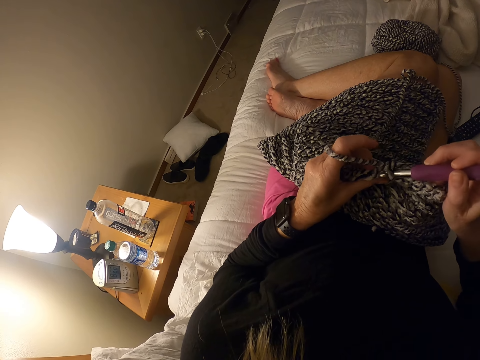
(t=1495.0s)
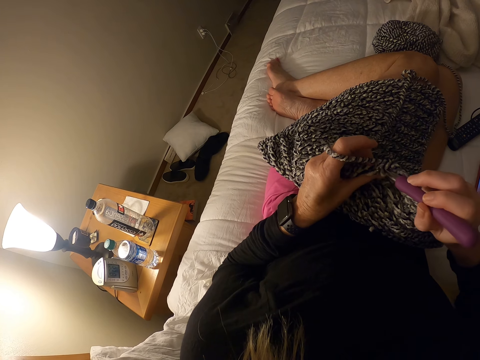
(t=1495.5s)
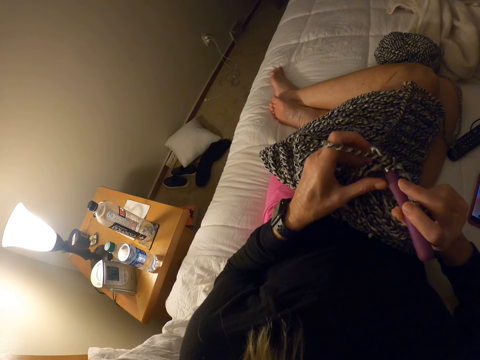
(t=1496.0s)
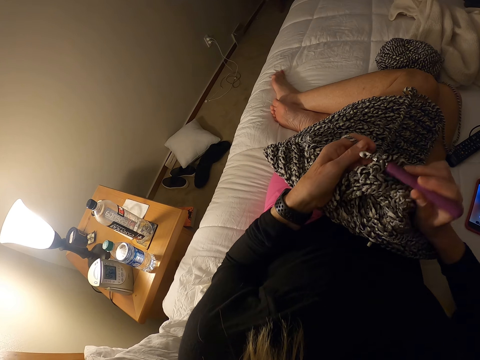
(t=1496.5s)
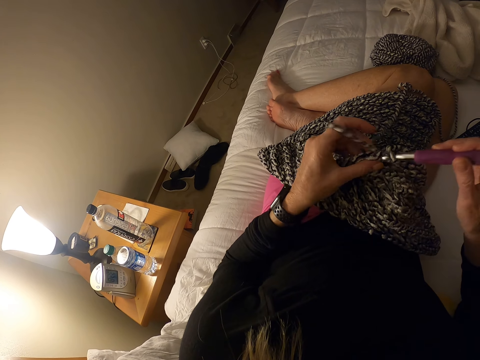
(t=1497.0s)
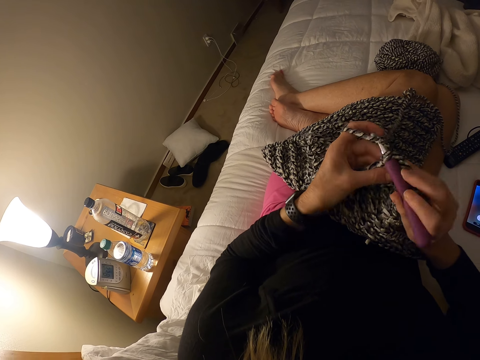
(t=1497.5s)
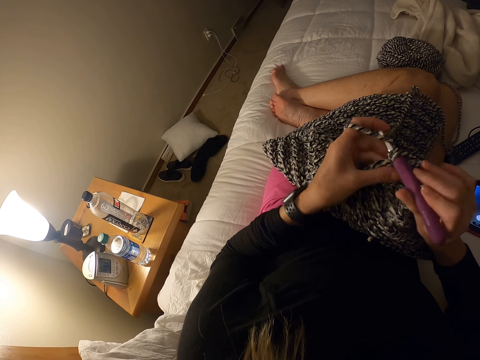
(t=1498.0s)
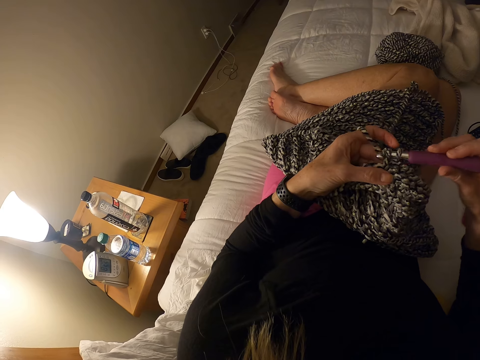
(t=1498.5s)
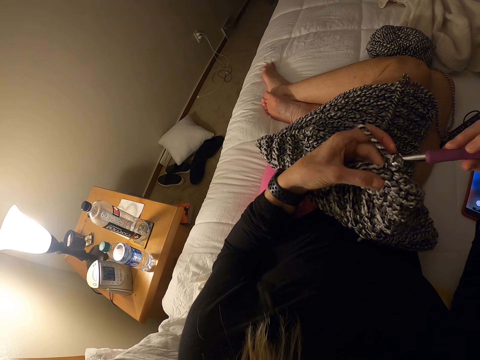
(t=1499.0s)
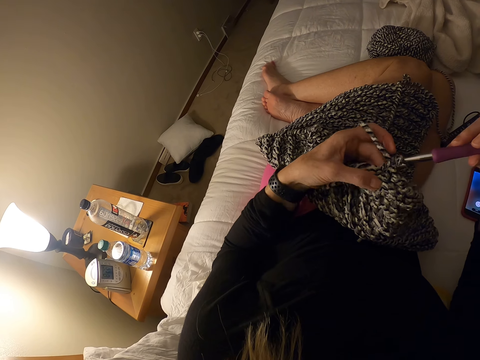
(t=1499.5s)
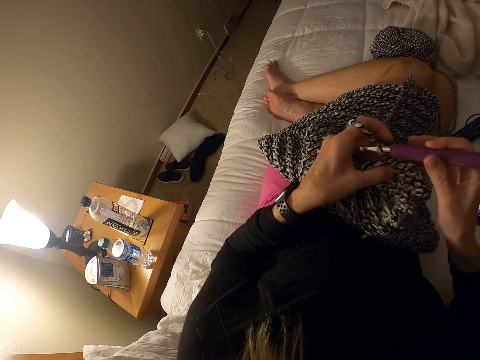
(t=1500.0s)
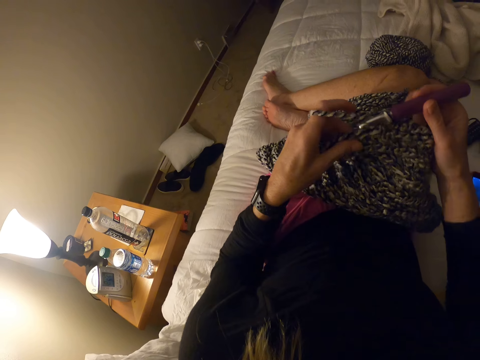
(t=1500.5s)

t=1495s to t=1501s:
The camera wearer crochets the piece of cloth using the crochet hook.

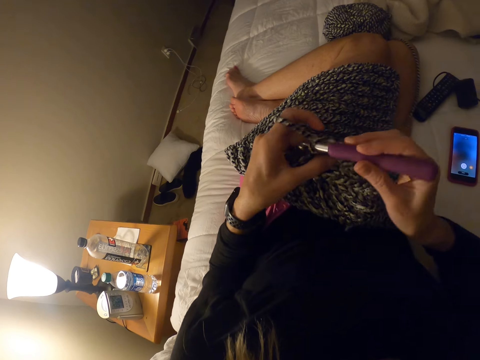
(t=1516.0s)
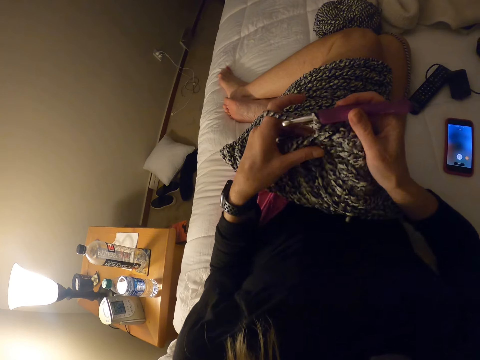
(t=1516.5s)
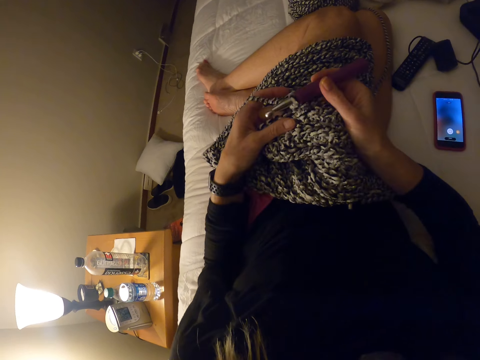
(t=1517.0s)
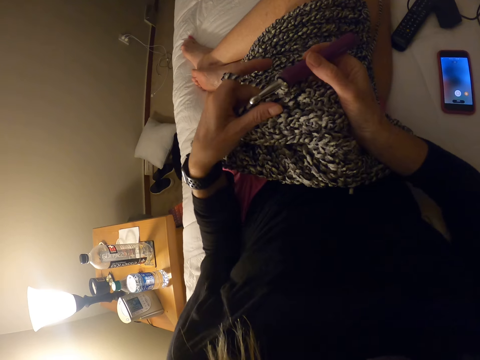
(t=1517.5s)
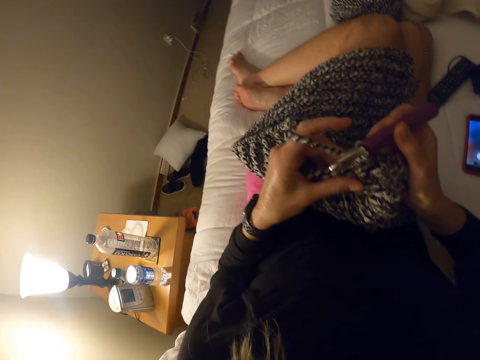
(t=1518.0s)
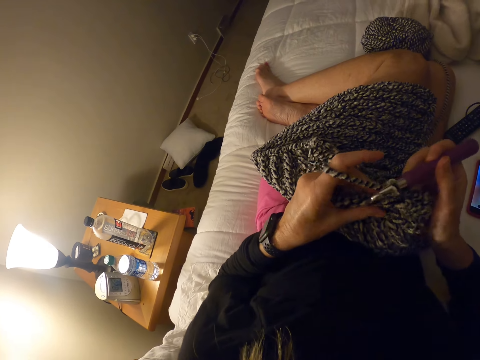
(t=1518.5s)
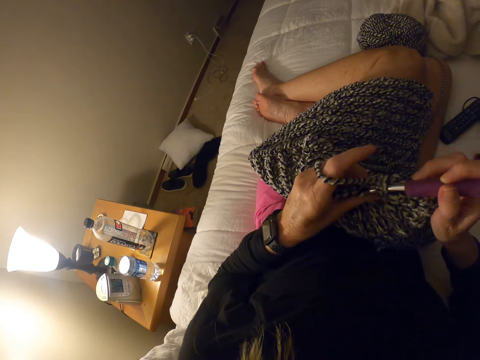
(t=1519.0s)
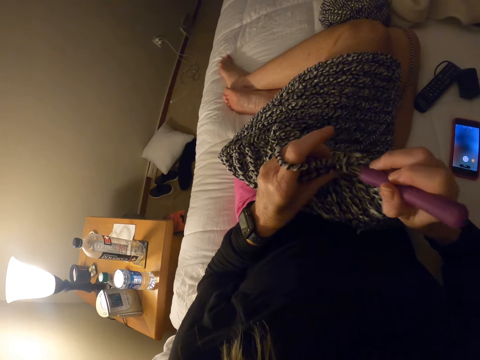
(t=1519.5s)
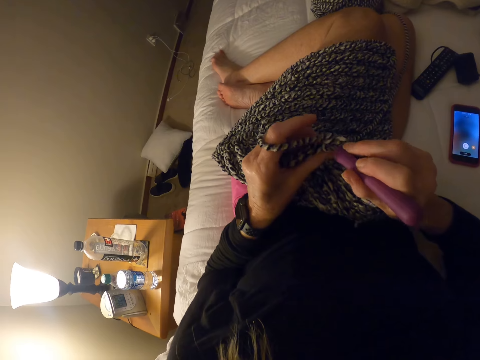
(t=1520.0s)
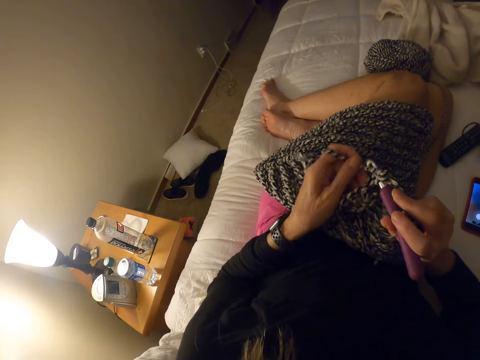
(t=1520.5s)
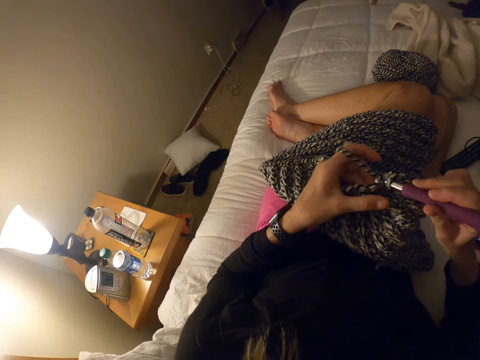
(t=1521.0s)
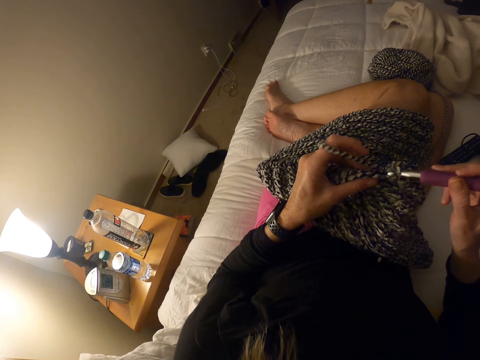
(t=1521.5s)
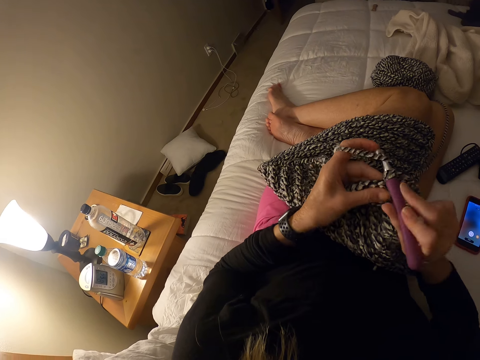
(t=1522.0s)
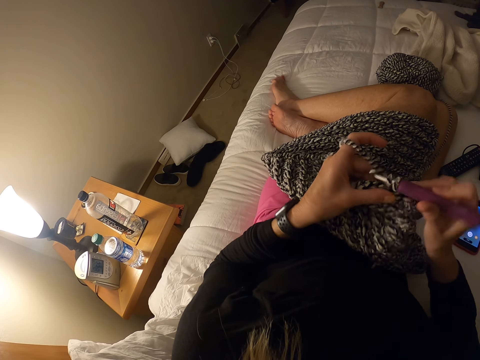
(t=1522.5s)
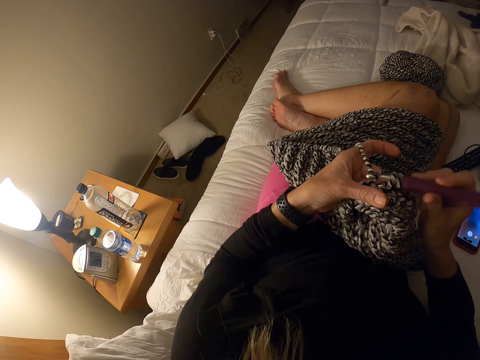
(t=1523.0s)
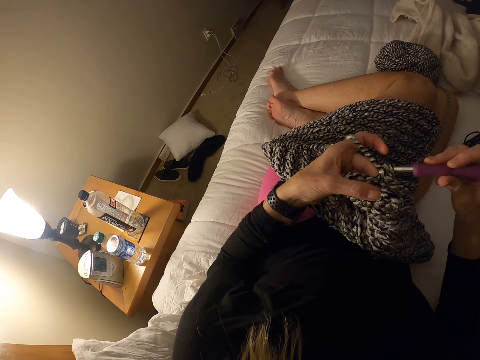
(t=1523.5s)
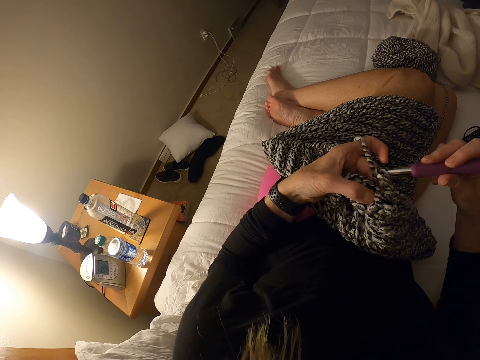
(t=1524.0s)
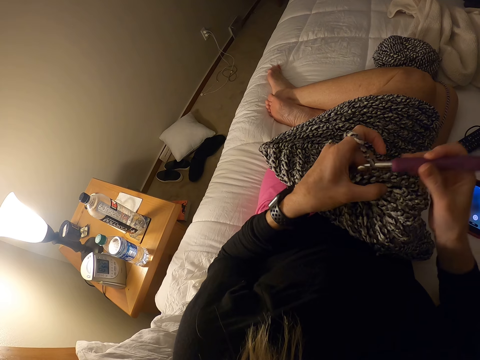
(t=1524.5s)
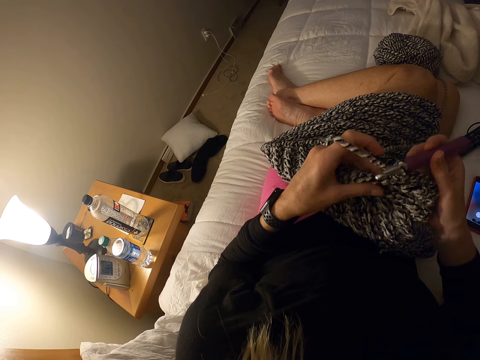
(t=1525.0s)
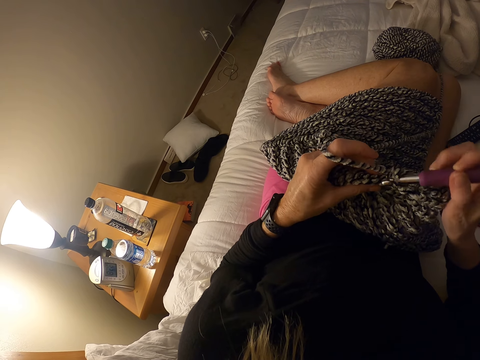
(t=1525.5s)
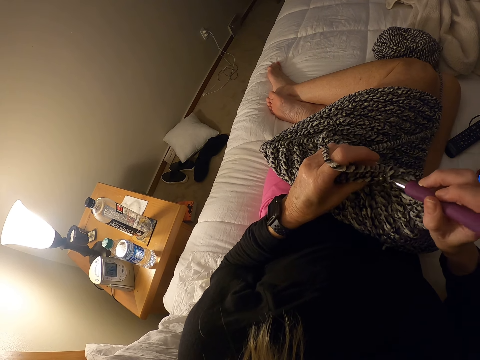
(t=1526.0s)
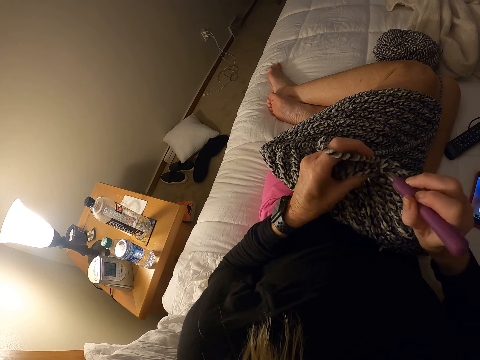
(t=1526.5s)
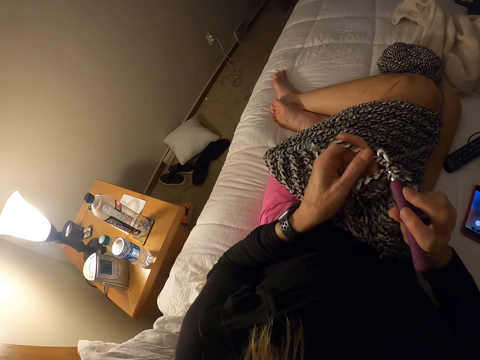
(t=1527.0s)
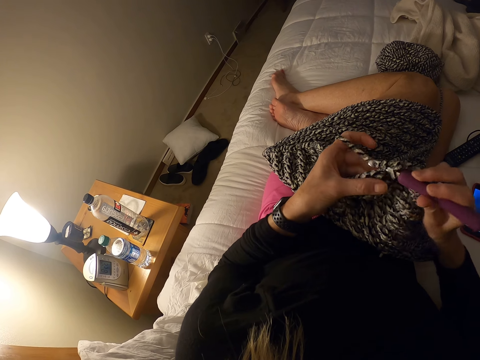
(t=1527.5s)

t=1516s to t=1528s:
The camera wearer adjusts the piece of cloth. They crochet the piece of cloth using the crochet hook.

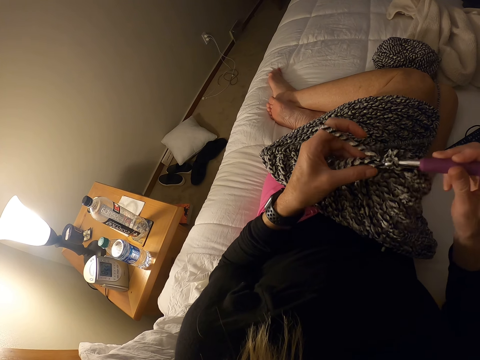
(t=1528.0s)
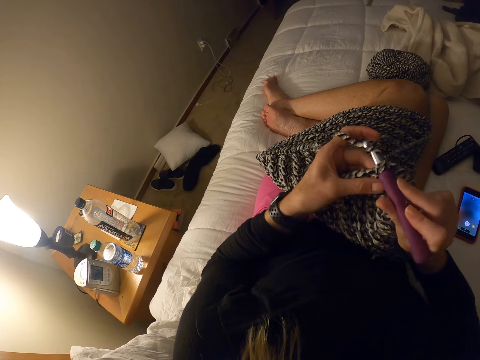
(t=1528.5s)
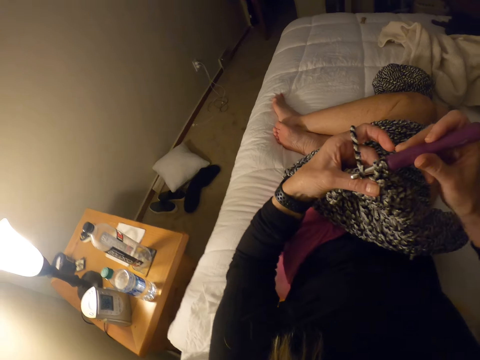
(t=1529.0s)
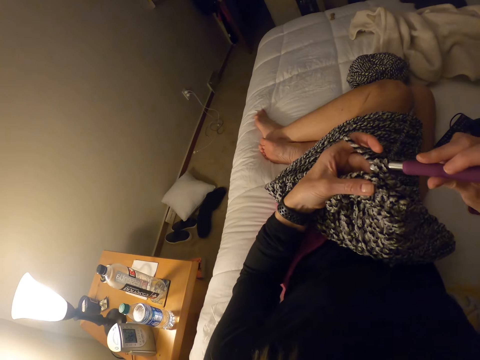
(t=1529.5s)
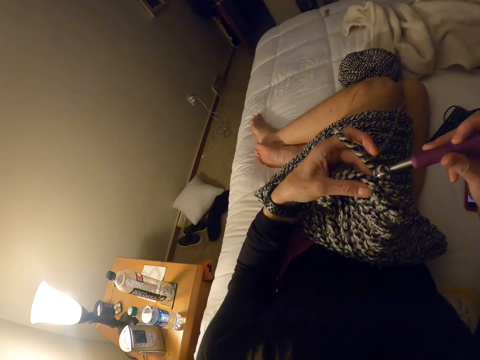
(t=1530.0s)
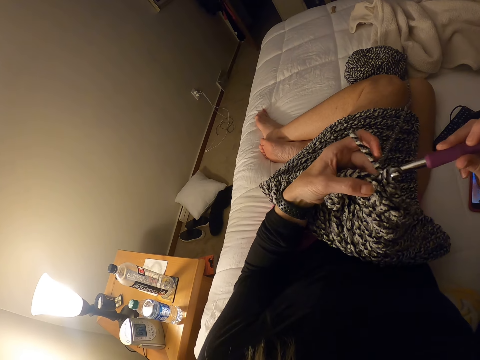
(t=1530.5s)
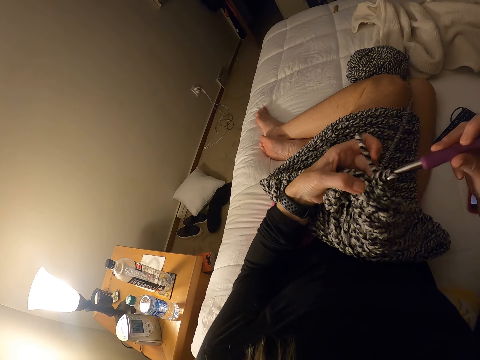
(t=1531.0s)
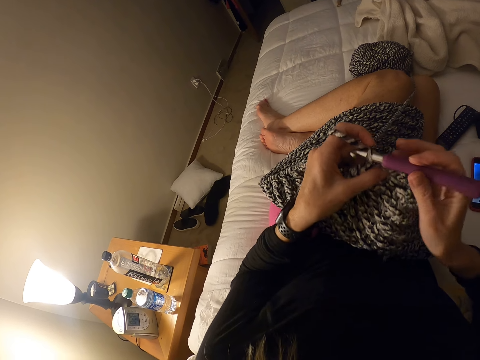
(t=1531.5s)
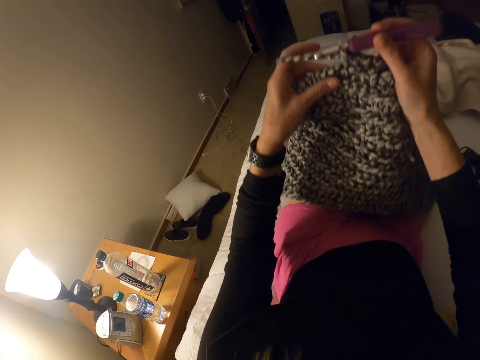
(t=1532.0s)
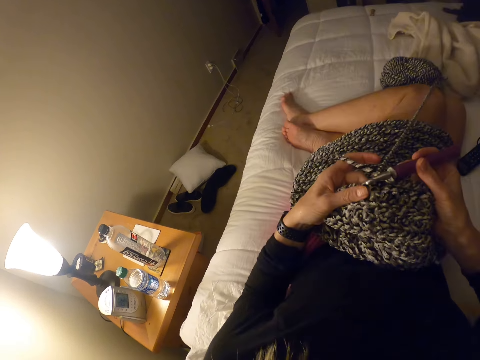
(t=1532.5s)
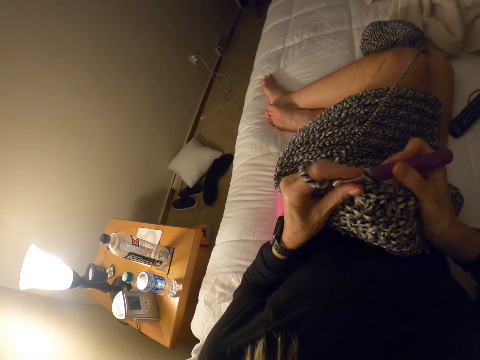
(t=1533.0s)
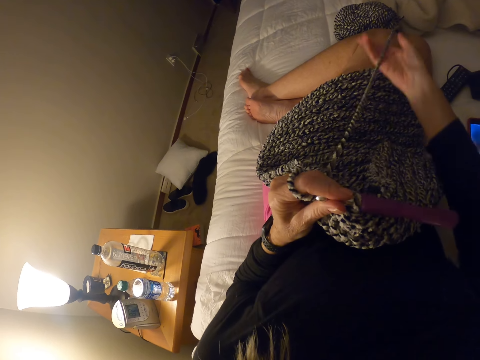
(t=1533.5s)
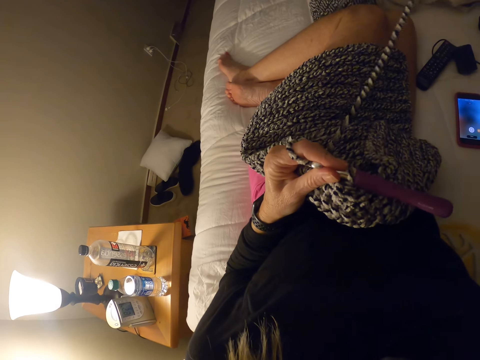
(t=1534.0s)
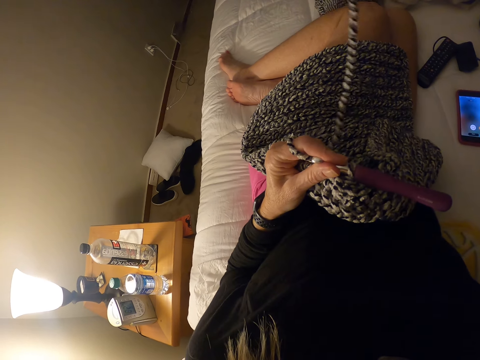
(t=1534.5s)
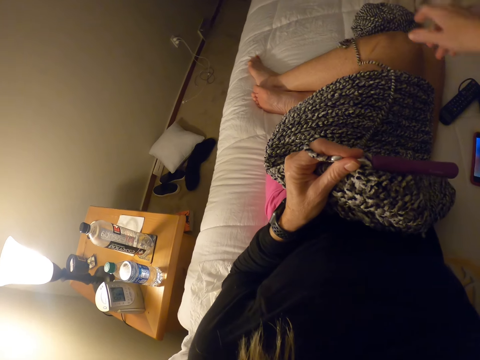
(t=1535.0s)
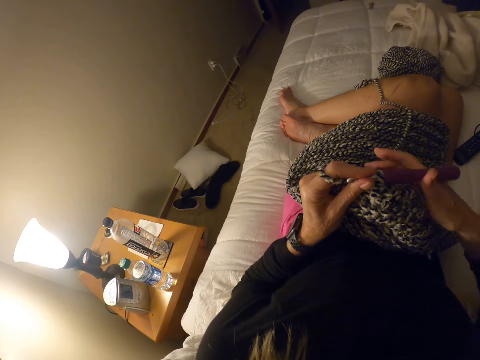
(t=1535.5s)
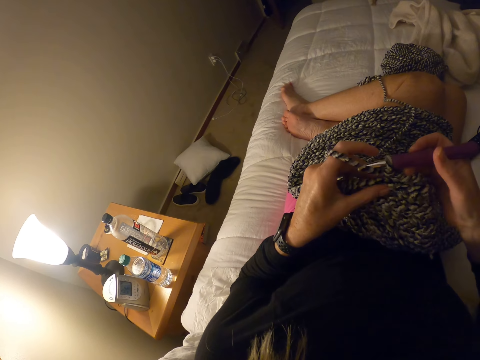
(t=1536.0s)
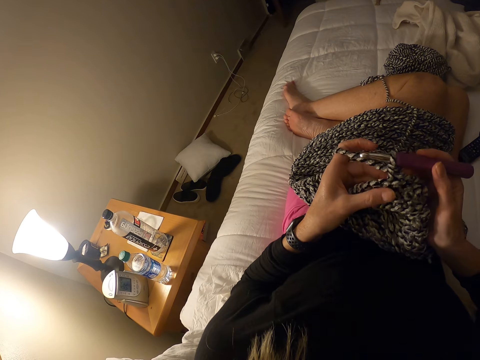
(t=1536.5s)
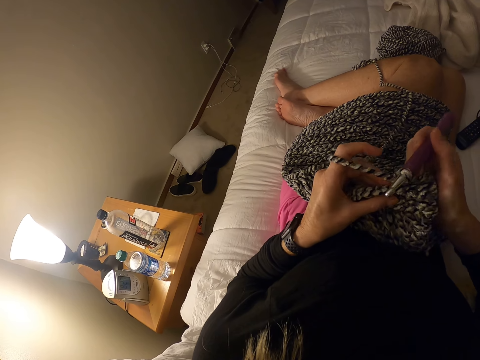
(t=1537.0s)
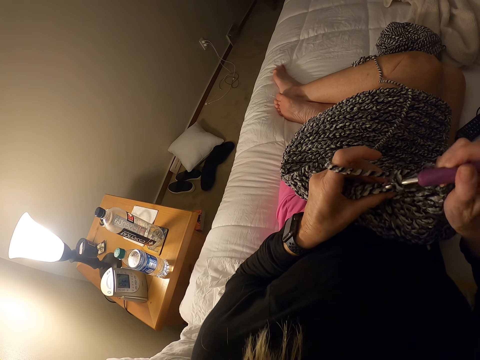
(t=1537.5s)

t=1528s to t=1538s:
The camera wearer adjusts the piece of cloth. They pull the yarn from the skein of yarn and crochet the piece of cloth using the crochet hook.
